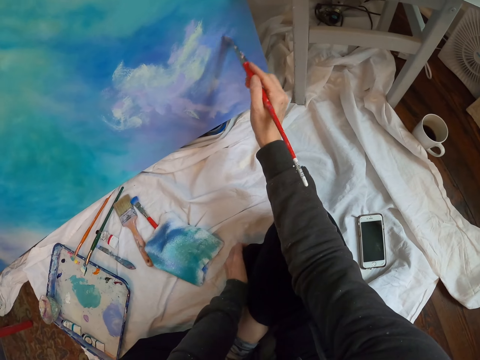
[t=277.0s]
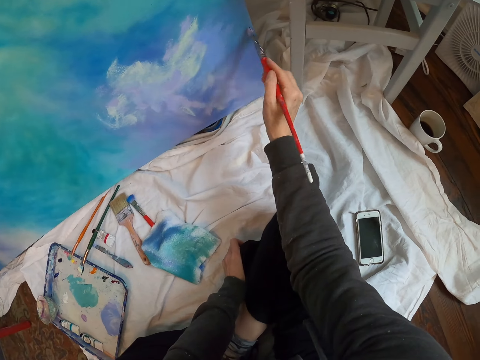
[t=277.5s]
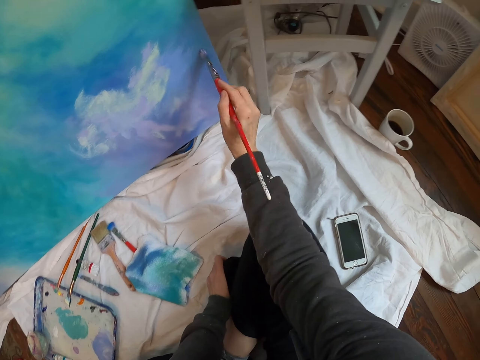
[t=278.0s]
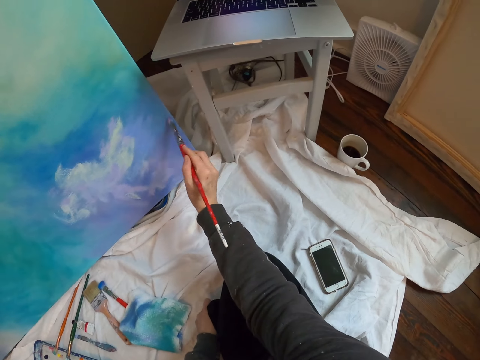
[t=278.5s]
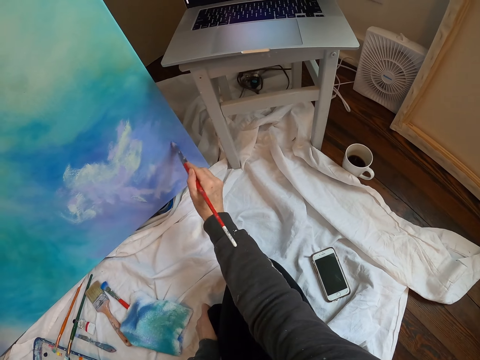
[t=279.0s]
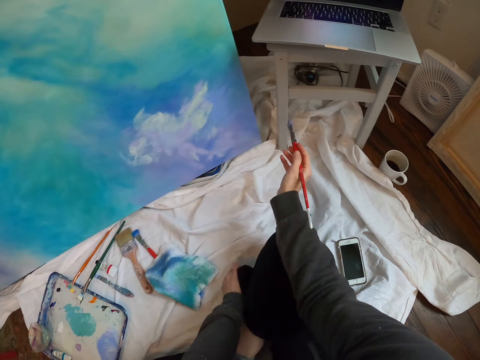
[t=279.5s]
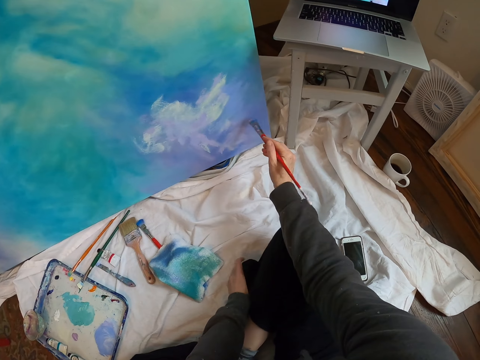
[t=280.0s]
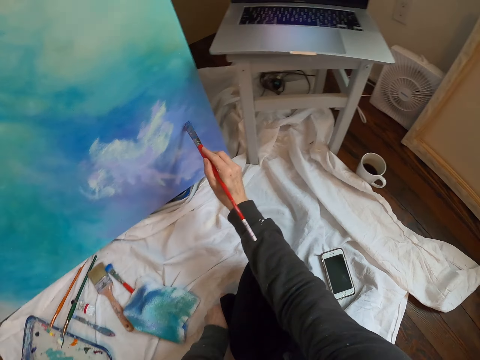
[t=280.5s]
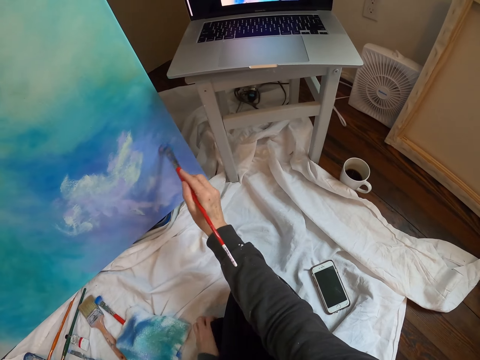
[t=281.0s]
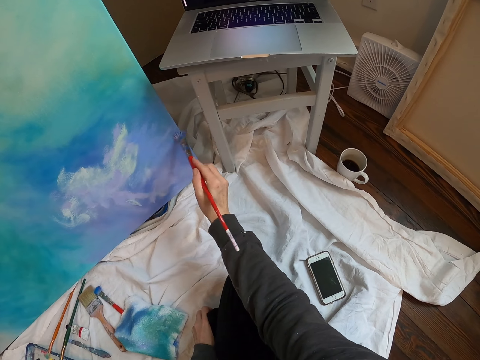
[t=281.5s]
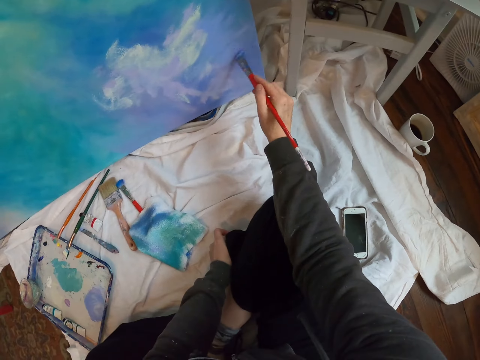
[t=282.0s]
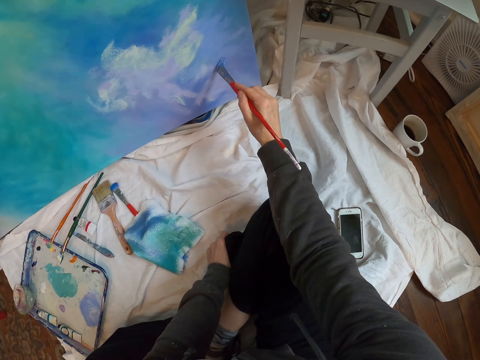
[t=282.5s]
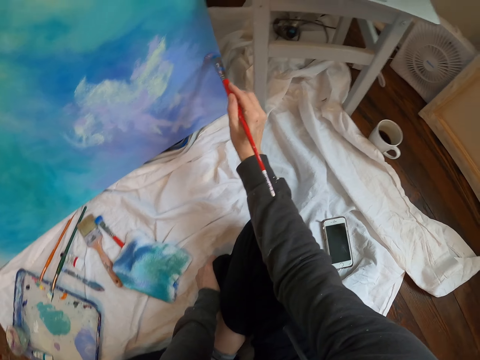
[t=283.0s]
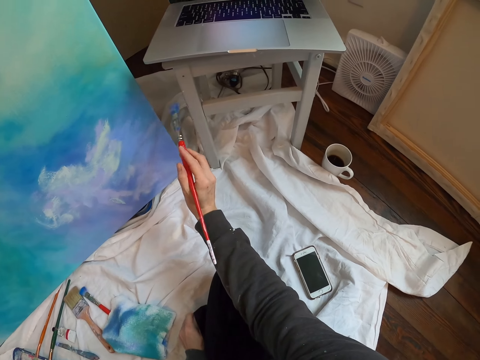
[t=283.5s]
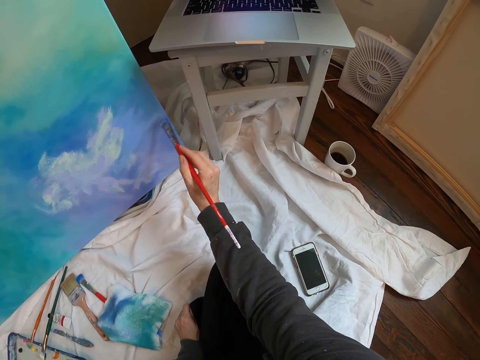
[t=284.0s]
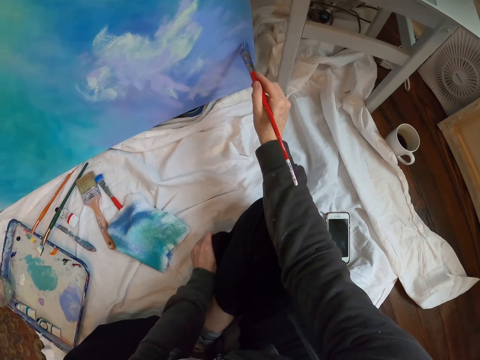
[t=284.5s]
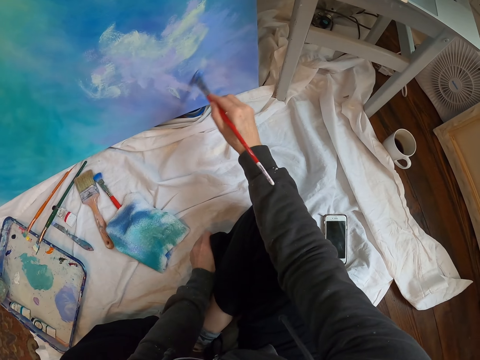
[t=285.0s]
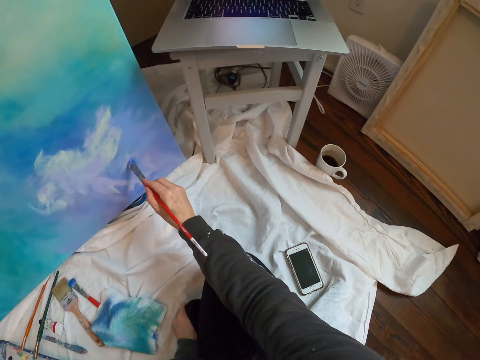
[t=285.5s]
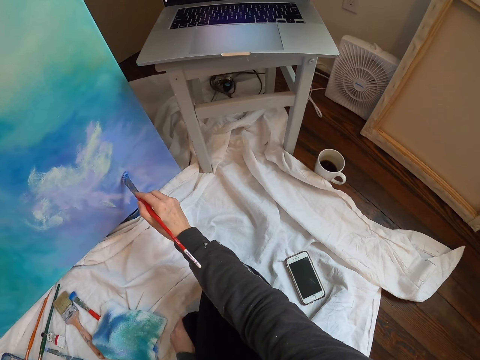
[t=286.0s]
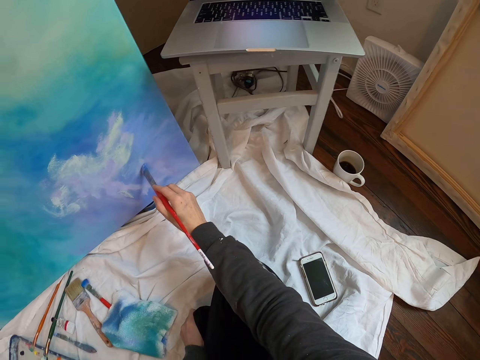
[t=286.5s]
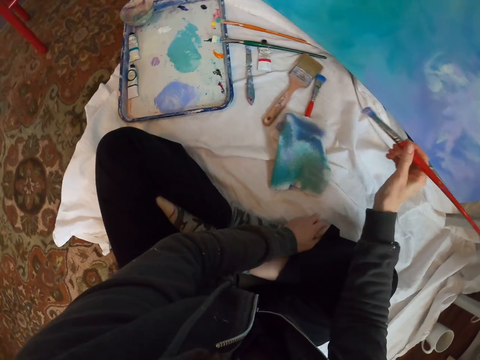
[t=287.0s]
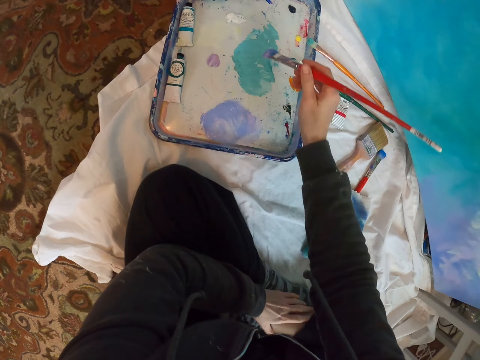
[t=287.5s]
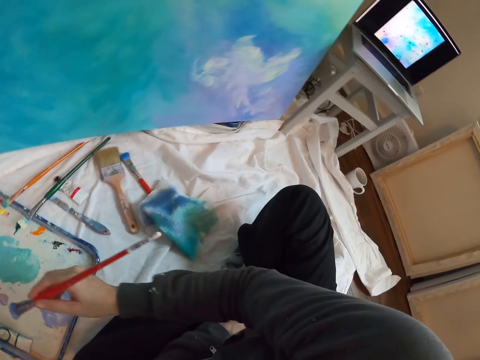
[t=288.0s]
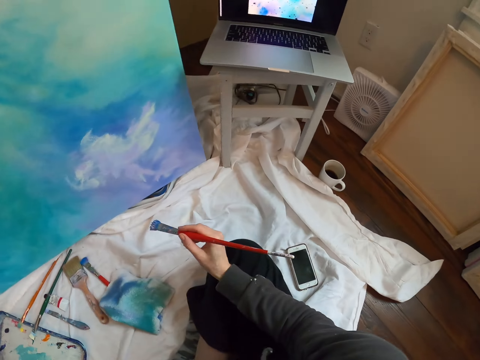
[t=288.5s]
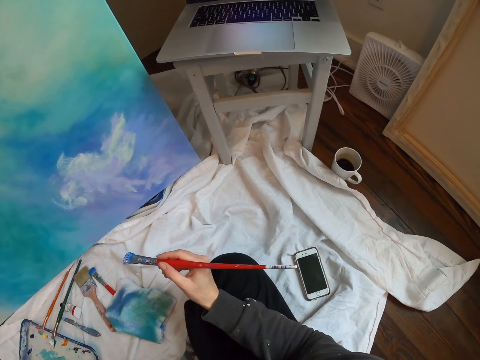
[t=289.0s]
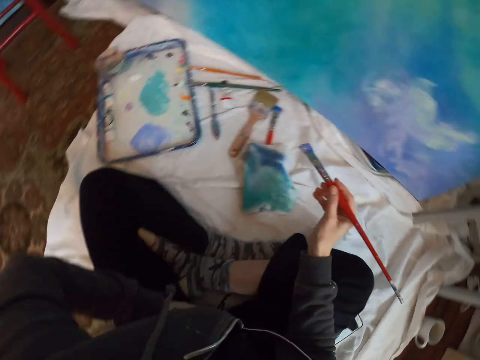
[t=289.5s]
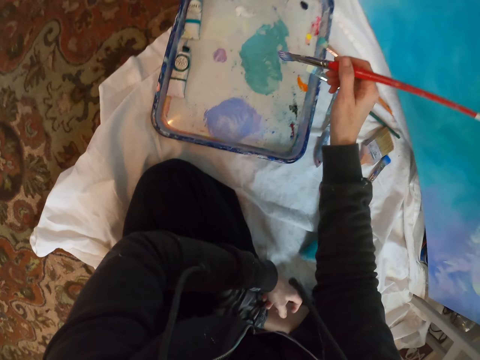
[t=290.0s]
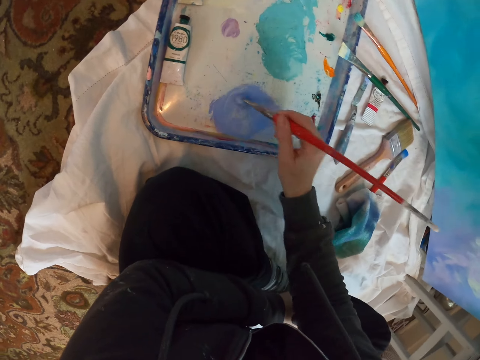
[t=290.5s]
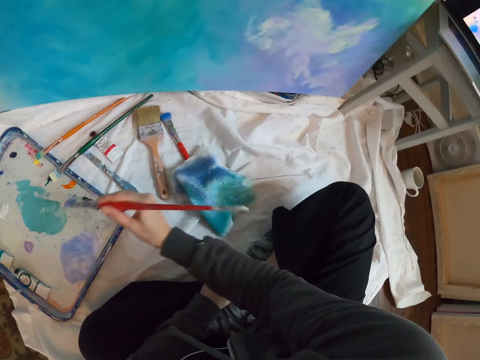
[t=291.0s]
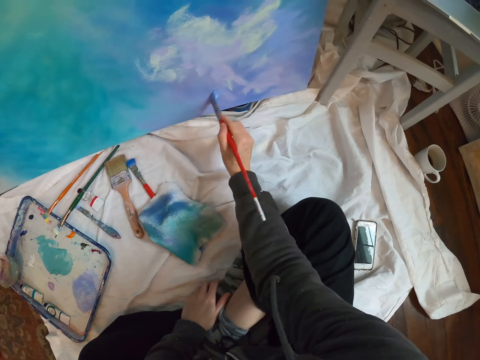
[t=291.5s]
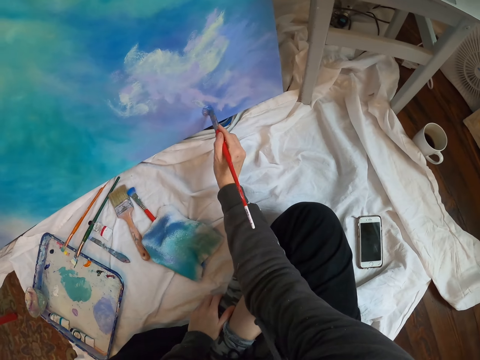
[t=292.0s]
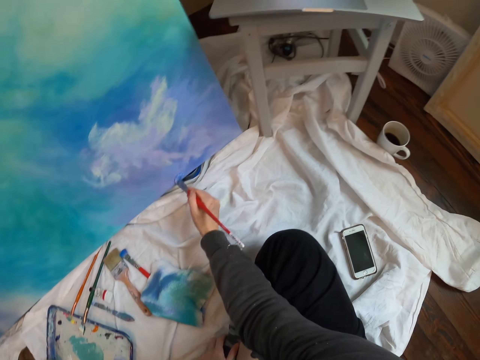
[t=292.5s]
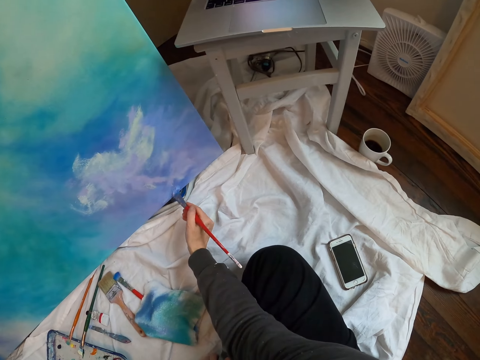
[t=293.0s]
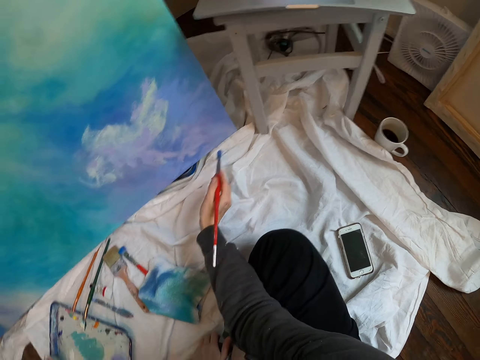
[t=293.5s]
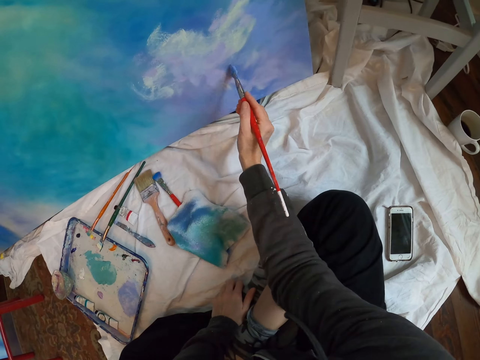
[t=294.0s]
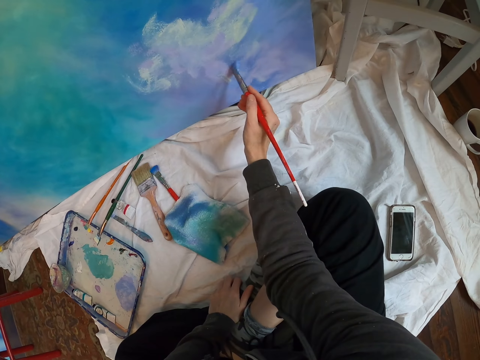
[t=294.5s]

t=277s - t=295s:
The camera wearer looks at the laptop. They look around. They dip a paint brush into the paint. They look at the laptop. They mix the paint on a paint palette. They paint wall paint with the paint brush on a paint board.

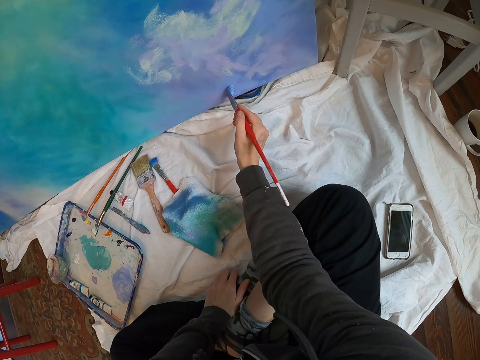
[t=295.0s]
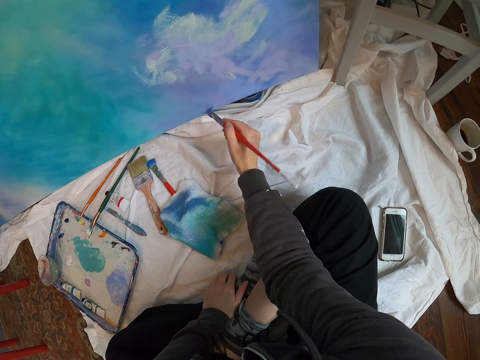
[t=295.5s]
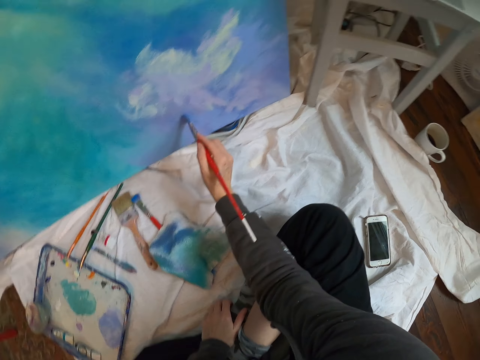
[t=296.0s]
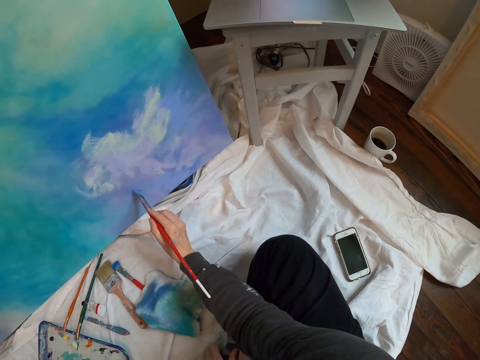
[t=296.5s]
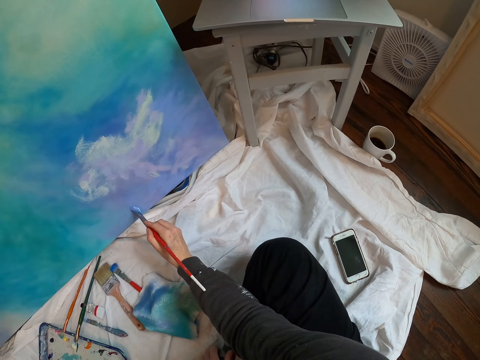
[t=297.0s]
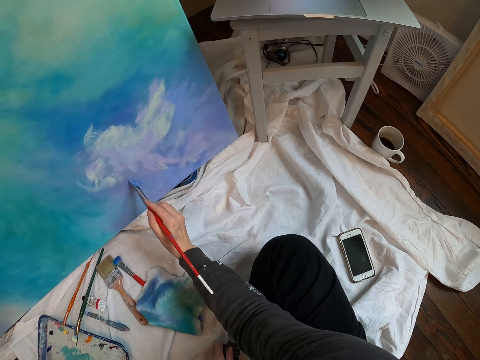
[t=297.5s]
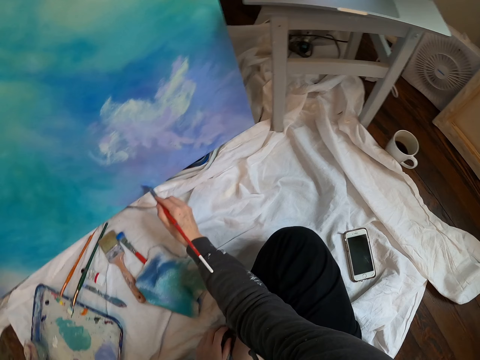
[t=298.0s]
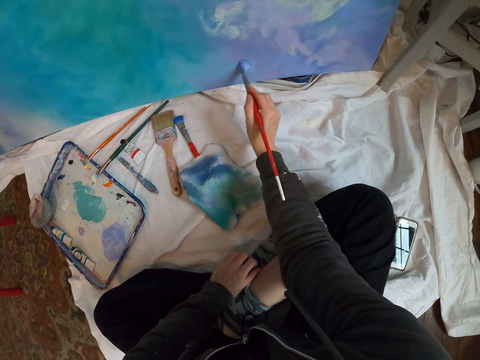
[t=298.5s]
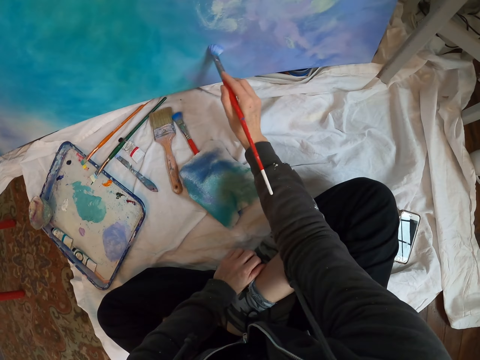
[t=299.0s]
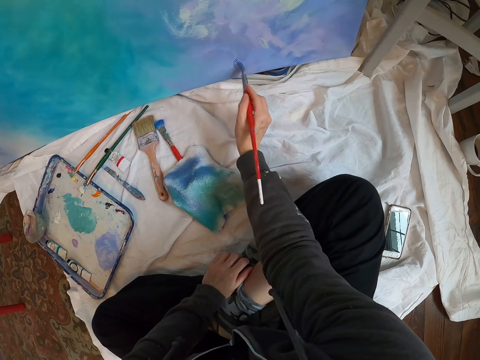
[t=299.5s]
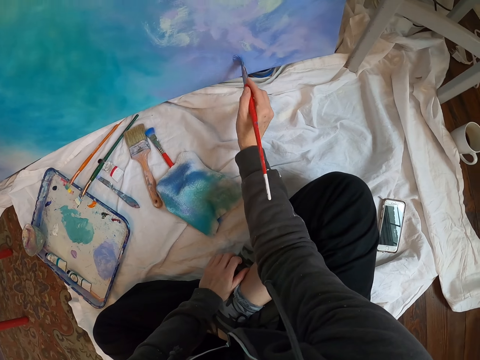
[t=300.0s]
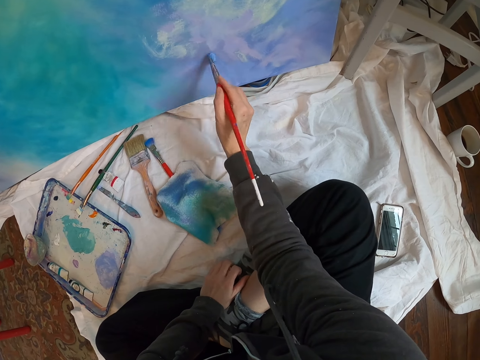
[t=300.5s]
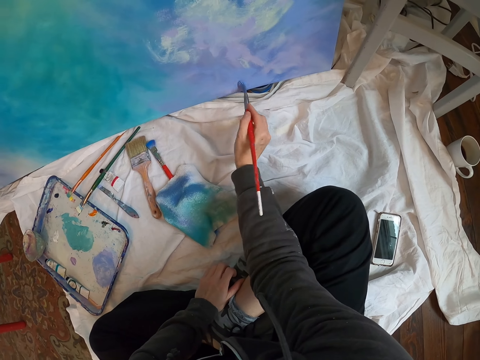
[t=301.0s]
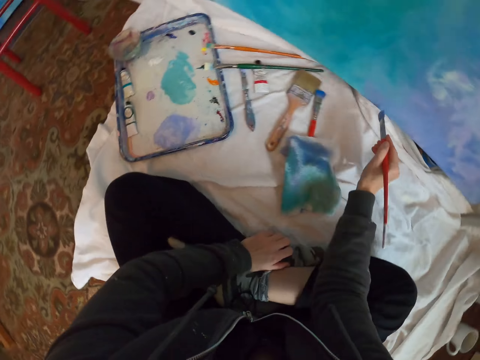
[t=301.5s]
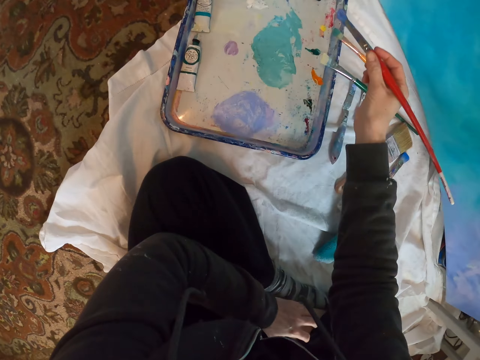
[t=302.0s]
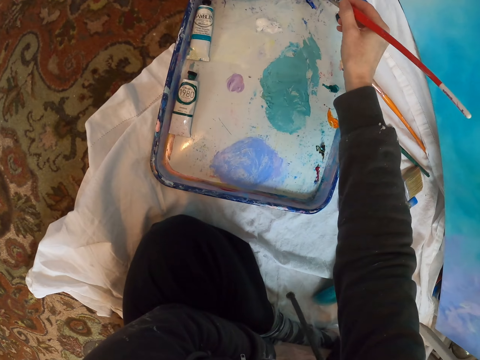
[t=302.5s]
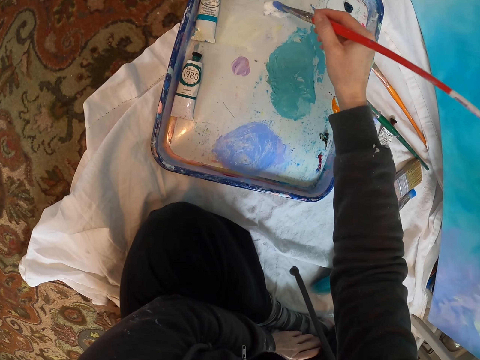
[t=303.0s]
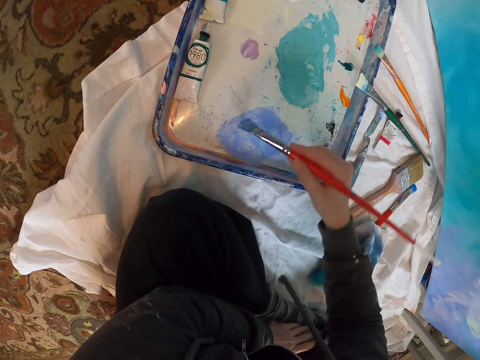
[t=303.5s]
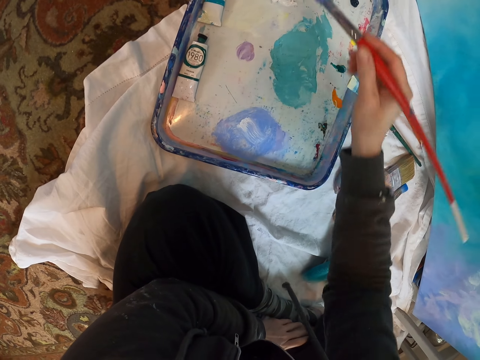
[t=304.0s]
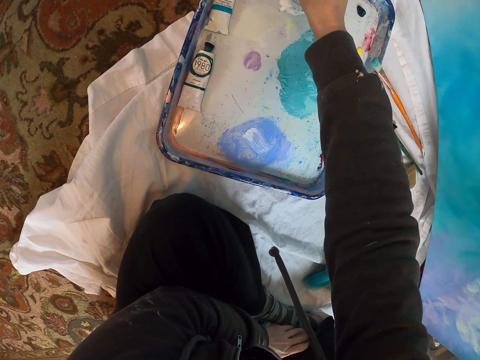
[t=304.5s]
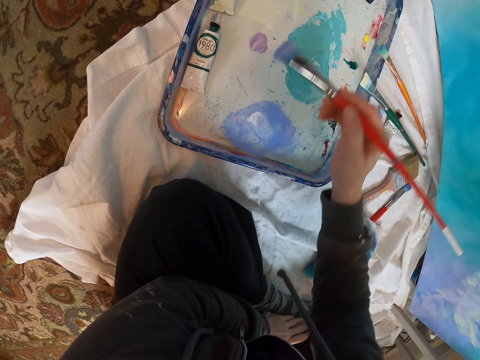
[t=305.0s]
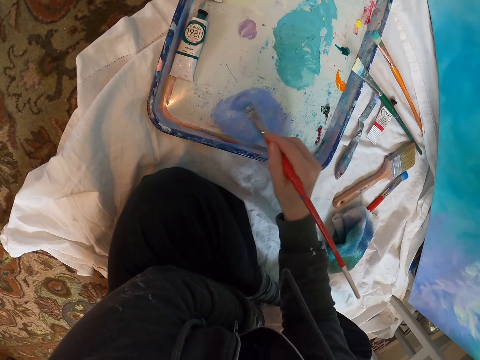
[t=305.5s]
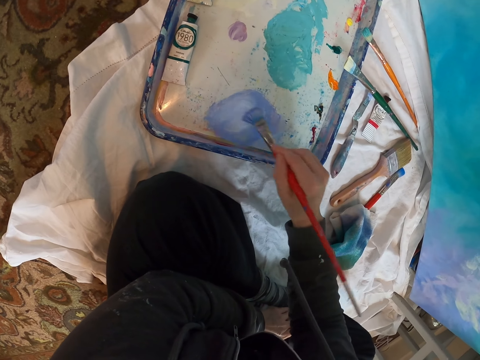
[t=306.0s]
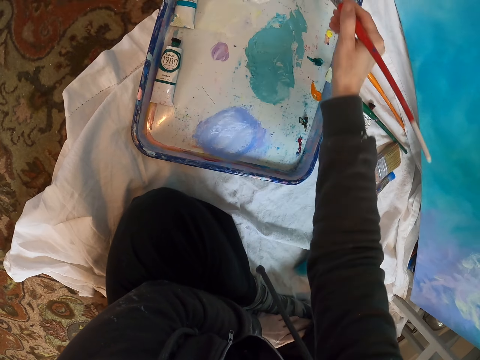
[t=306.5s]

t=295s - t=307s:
The camera wearer looks at the laptop. They paint on a paint board. They dip a paint brush into the paint. They mix the paint on a paint palette.
